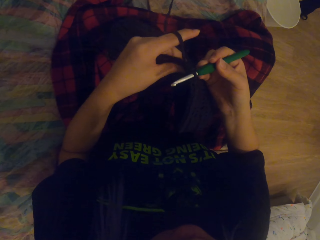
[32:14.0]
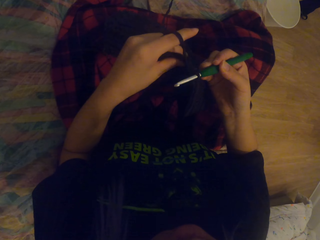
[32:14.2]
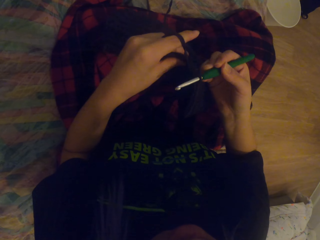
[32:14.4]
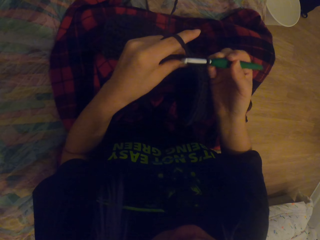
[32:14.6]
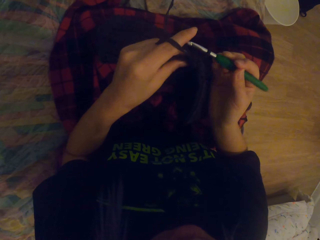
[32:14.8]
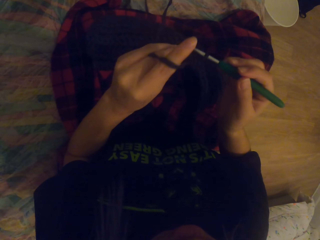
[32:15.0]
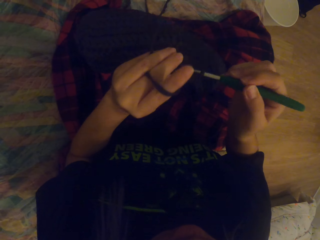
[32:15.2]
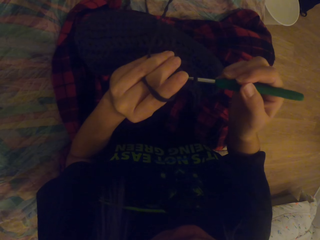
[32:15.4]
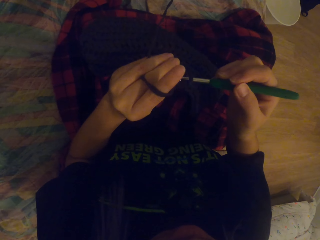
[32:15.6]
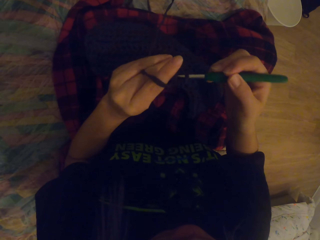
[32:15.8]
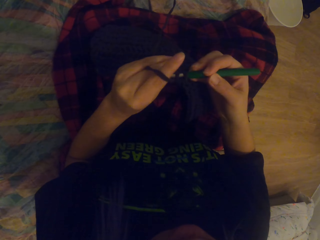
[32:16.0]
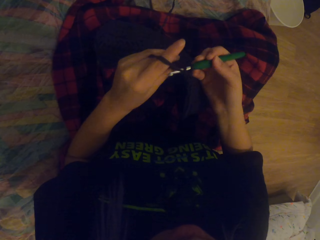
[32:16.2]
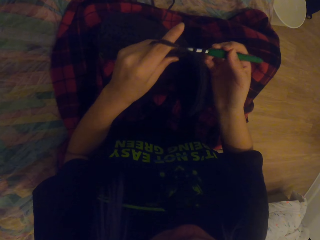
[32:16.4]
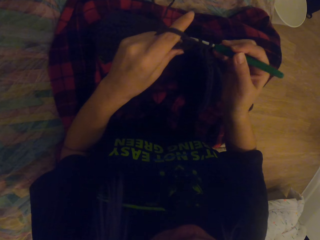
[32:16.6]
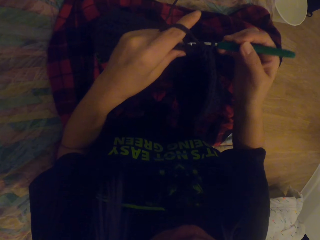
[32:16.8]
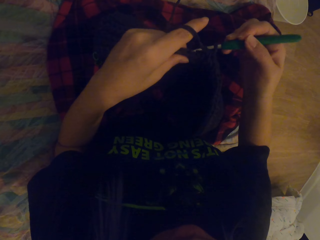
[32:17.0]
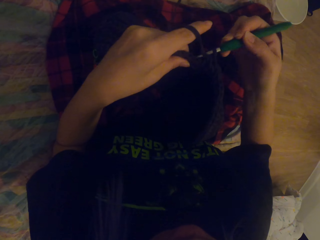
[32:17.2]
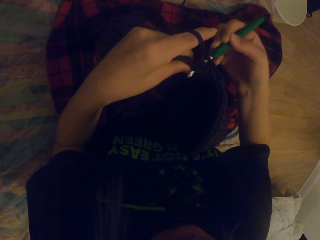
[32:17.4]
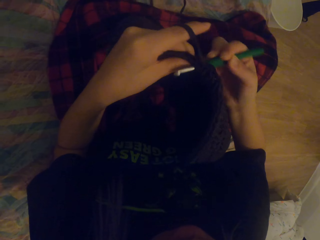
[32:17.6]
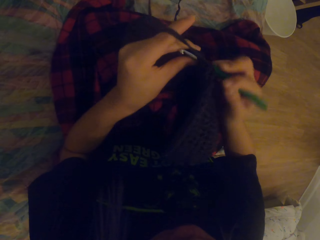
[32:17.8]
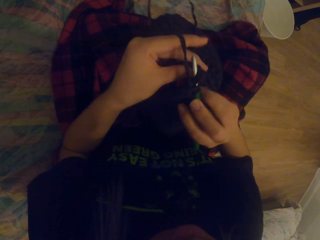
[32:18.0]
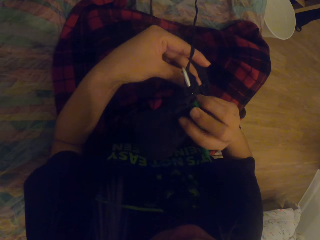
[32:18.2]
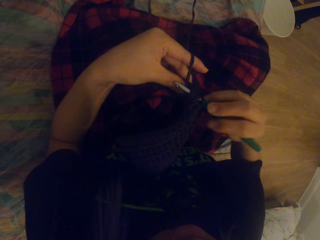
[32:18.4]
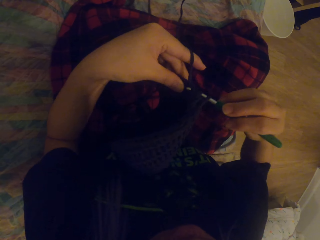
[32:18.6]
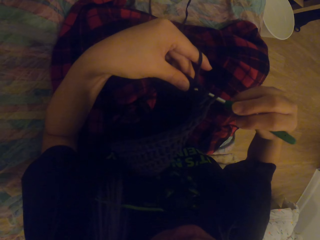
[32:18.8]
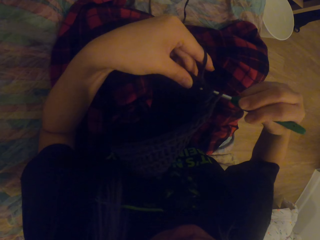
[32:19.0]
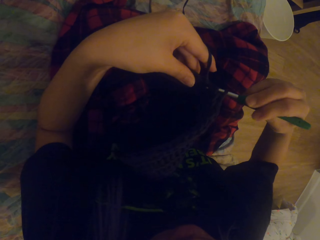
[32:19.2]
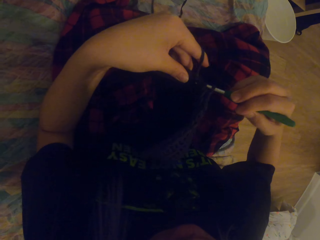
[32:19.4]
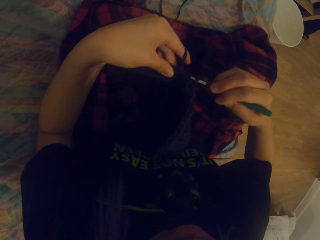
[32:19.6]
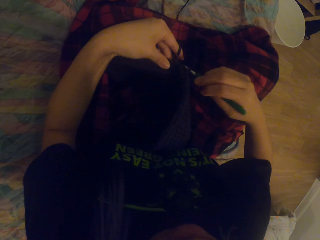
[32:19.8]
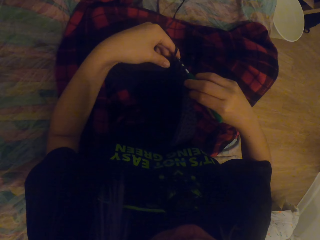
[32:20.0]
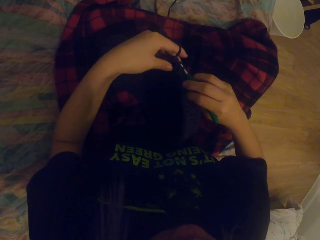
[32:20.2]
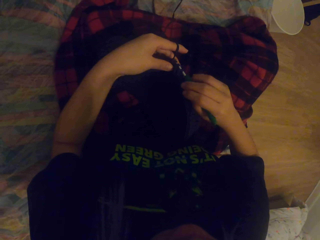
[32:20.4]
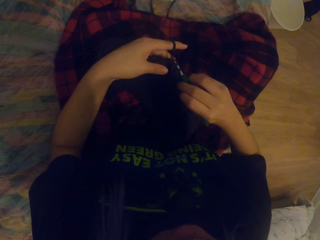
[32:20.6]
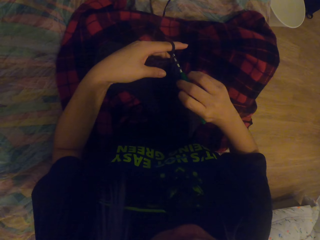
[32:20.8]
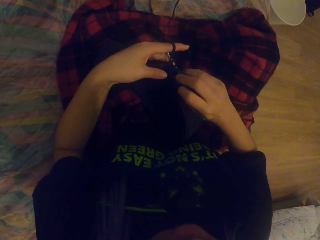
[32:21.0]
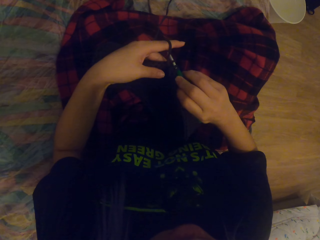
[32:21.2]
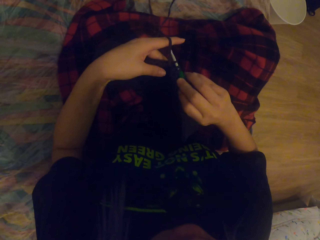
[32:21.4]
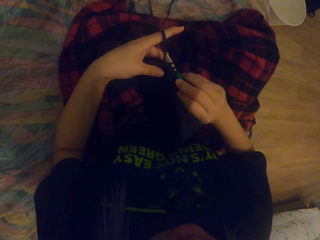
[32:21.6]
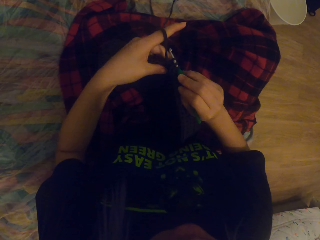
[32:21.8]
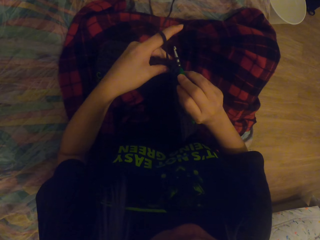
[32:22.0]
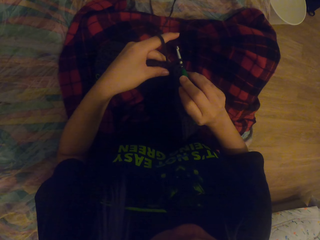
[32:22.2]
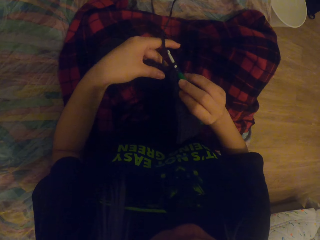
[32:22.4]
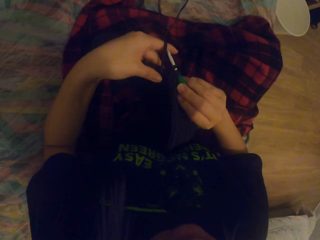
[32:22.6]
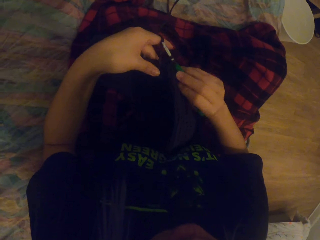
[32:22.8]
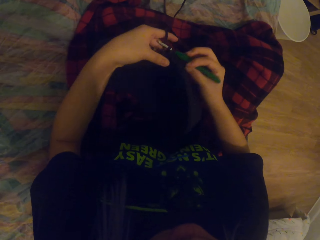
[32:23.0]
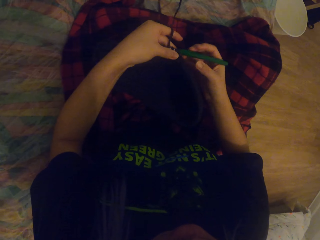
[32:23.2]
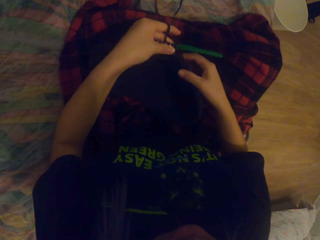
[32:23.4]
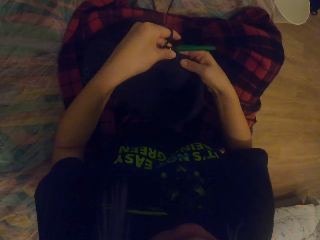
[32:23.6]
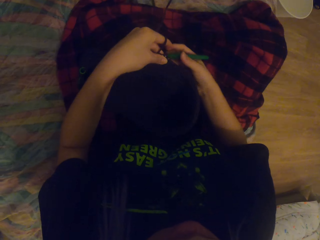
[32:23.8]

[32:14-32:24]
The camera wearer crochets the thread out. They crochet the thread in. They crochet the thread out. They place the bag down.

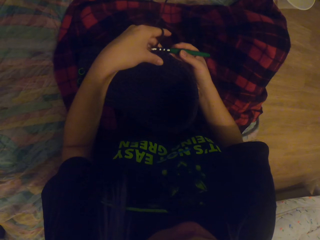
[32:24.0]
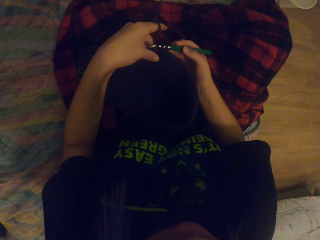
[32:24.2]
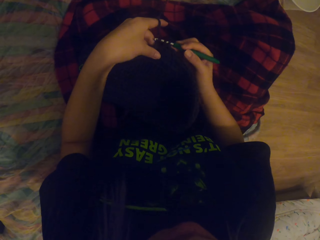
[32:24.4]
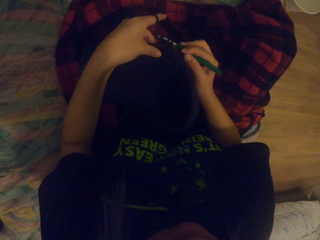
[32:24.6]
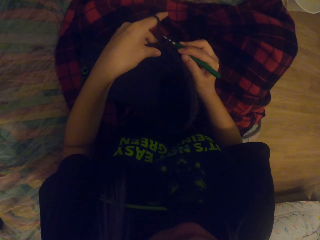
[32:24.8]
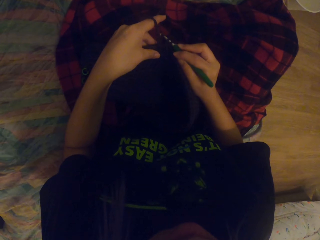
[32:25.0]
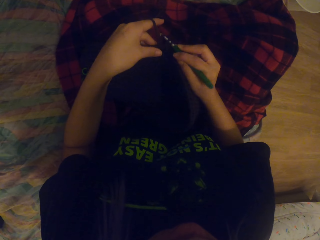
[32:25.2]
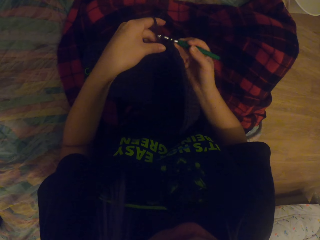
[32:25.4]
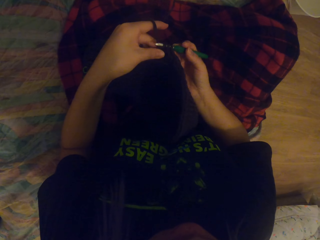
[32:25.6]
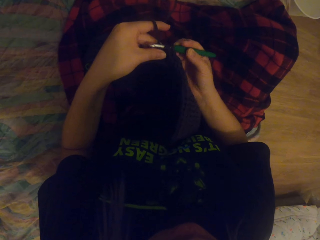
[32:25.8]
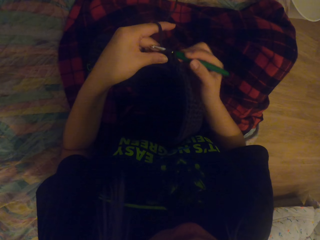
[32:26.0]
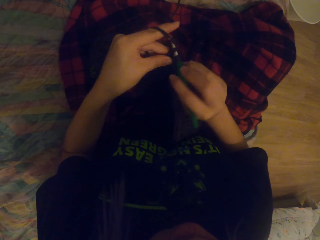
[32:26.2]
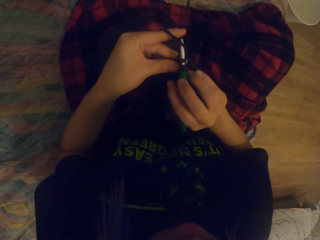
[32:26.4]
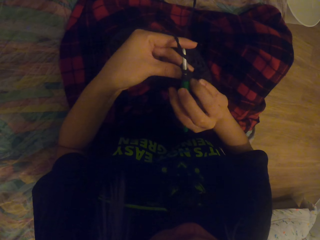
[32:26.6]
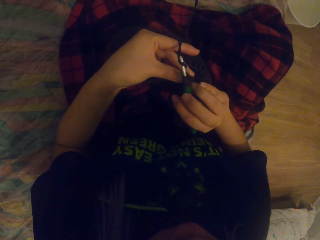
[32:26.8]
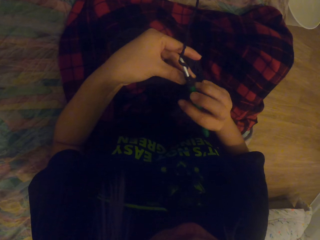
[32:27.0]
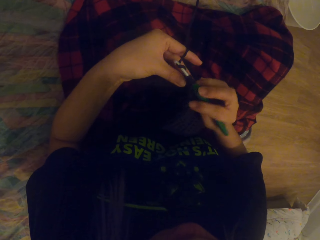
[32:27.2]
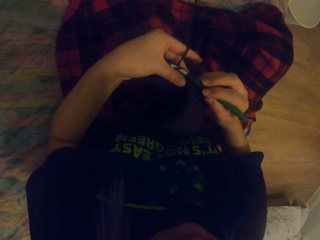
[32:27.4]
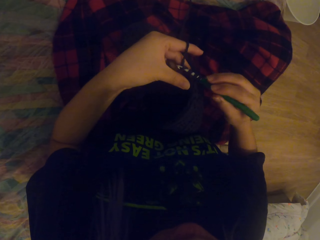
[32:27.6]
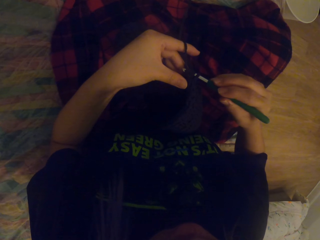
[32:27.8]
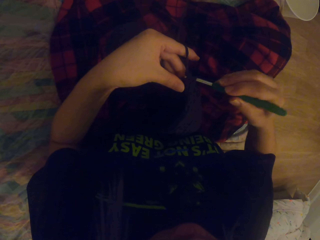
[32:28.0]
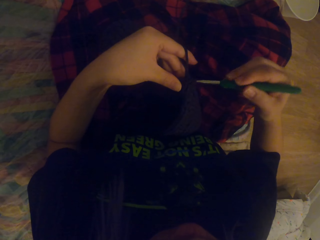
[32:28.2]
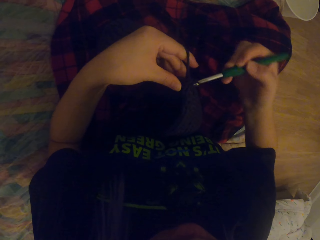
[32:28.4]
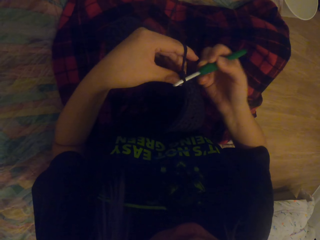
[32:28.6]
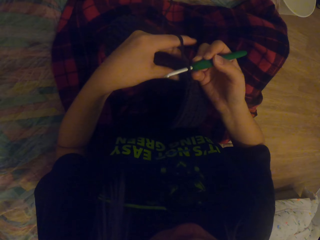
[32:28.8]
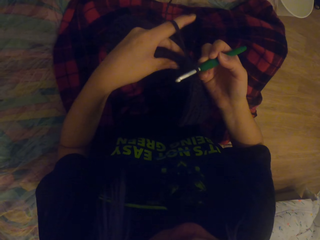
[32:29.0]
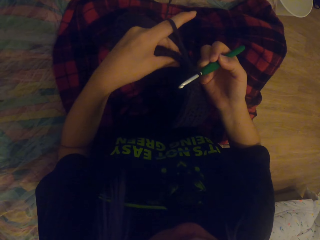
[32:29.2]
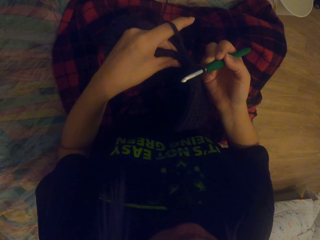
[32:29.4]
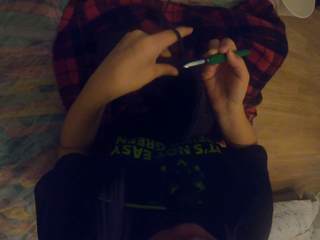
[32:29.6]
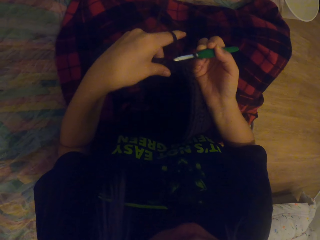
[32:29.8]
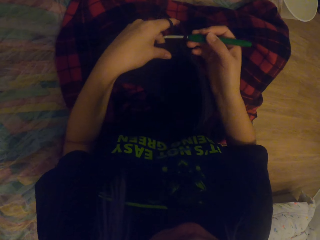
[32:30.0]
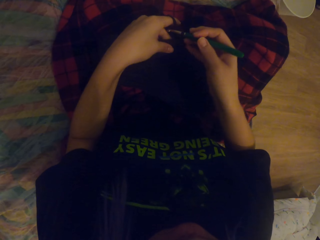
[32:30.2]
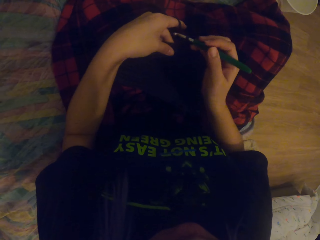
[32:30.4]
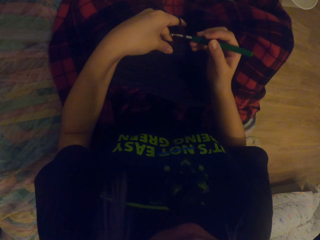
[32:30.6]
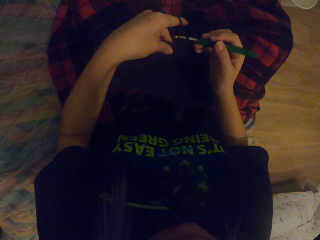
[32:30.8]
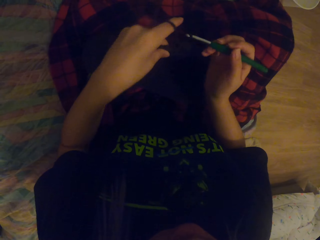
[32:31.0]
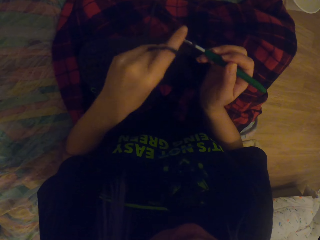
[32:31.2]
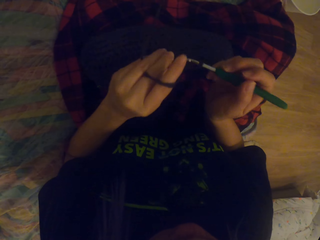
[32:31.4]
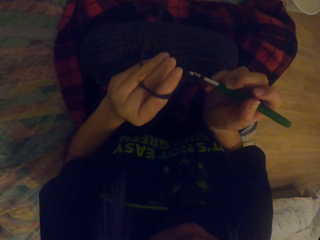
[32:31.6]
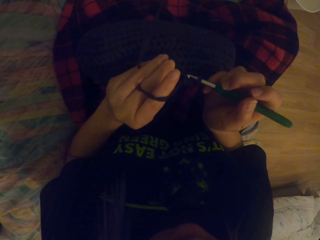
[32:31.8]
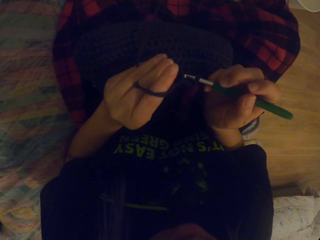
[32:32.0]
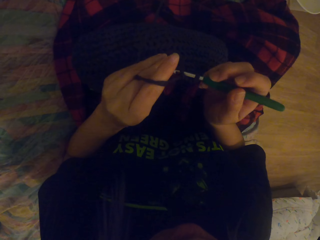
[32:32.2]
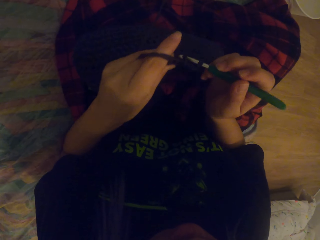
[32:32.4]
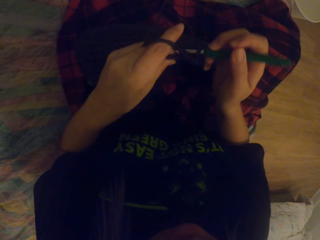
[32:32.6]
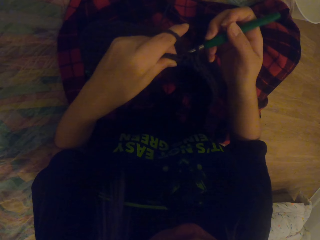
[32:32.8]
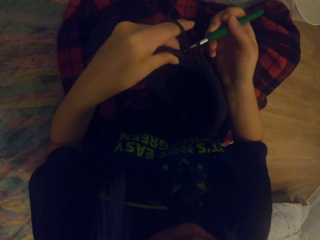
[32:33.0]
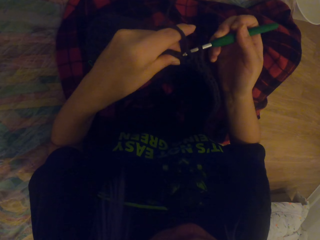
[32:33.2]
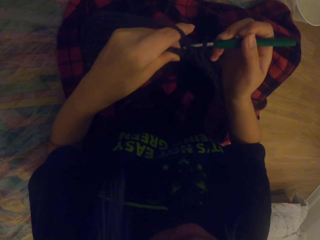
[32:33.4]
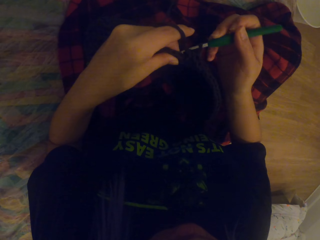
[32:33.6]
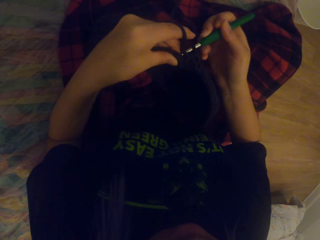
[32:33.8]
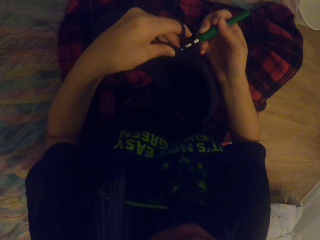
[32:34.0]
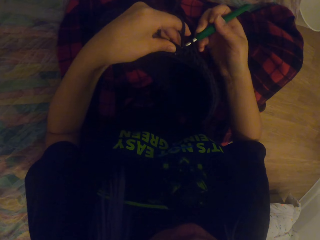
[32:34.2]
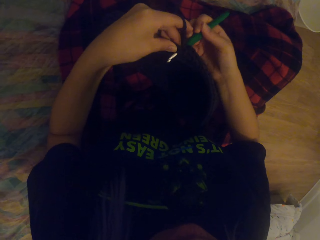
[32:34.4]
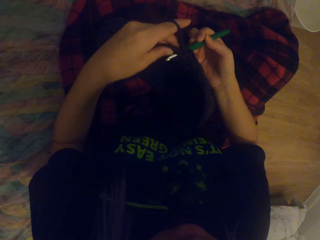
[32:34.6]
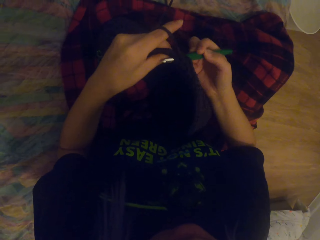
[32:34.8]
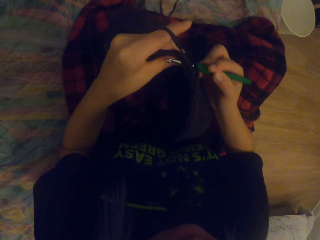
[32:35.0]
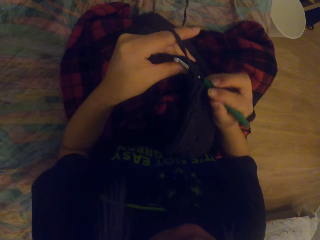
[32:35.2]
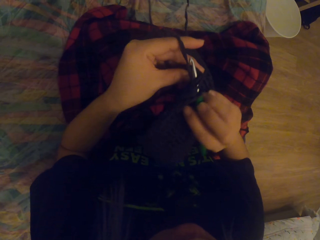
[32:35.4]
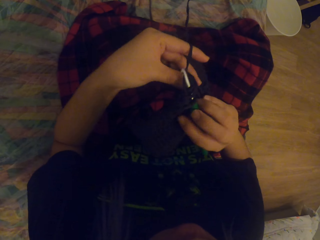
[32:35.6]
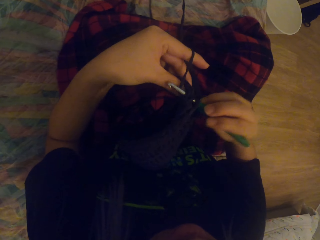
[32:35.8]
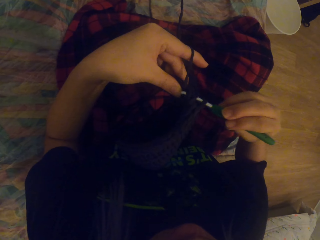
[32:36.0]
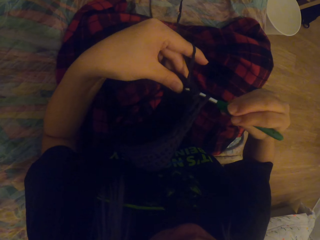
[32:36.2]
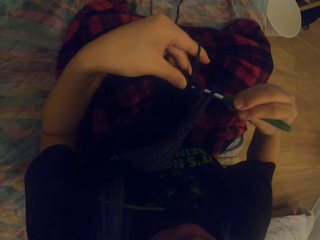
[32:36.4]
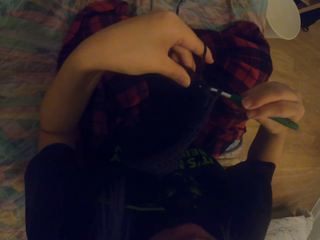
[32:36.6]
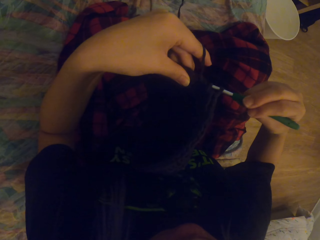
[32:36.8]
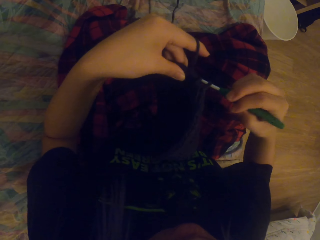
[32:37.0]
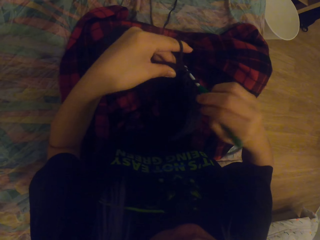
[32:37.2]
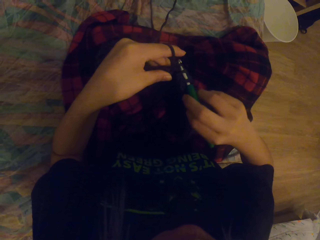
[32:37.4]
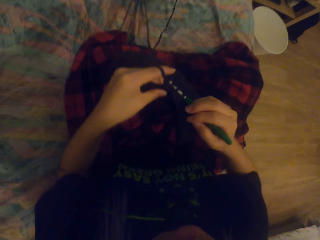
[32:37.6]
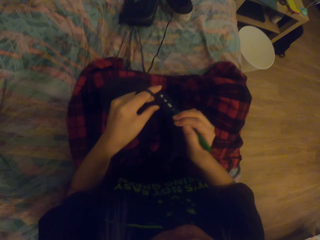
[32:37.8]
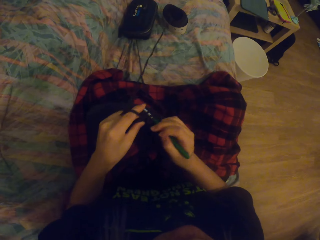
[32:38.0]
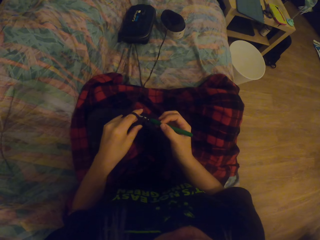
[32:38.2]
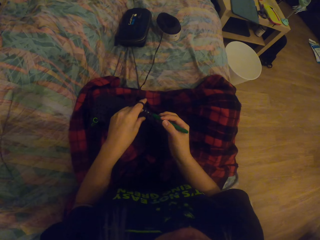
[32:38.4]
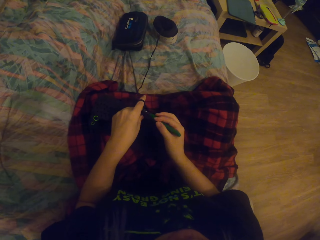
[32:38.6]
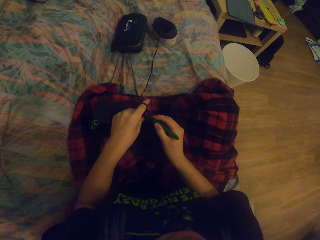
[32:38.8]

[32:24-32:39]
The camera wearer lifts the bag up. They crochet the thread in. They crochet the thread out. They pull up the thread. They crochet the thread in. They crochet the thread out.
